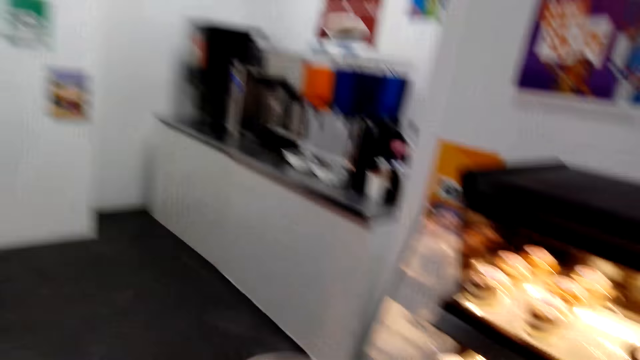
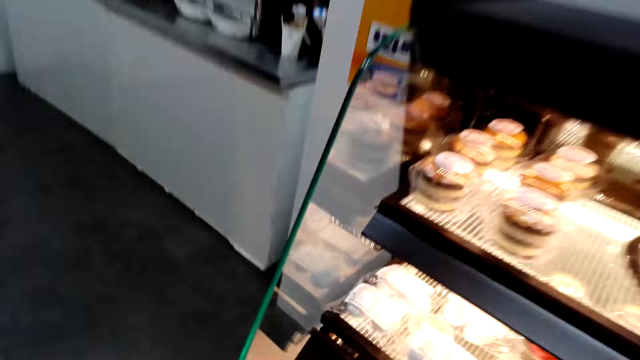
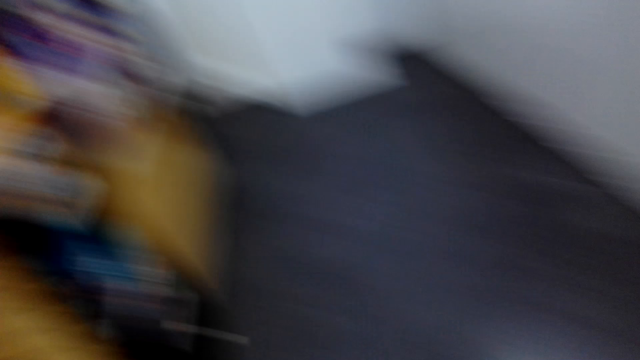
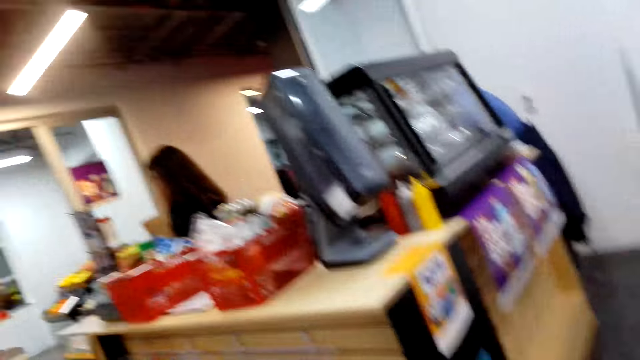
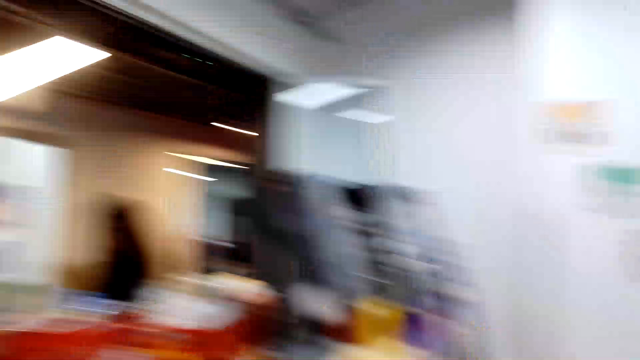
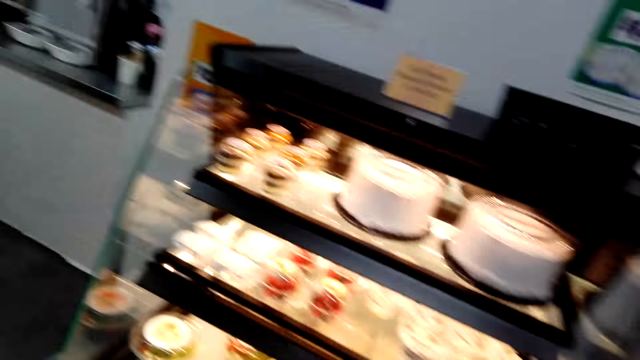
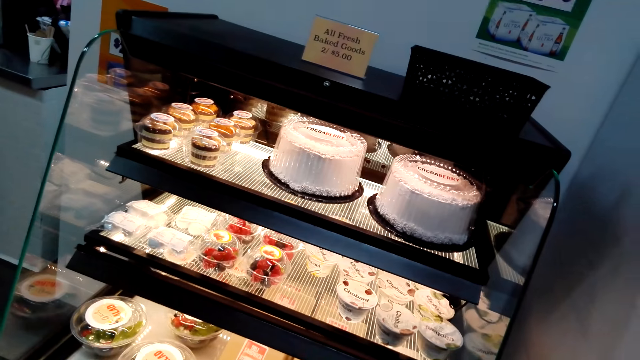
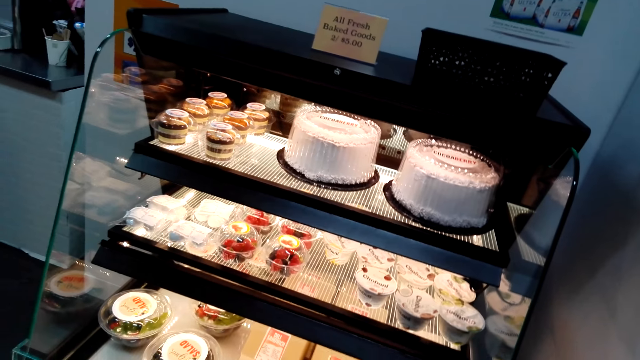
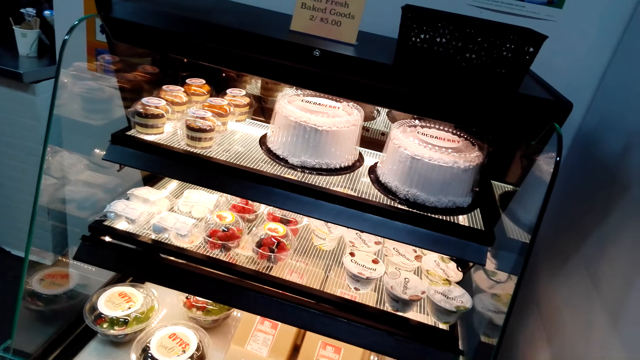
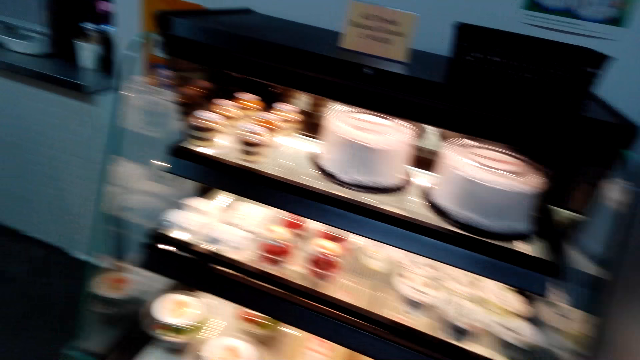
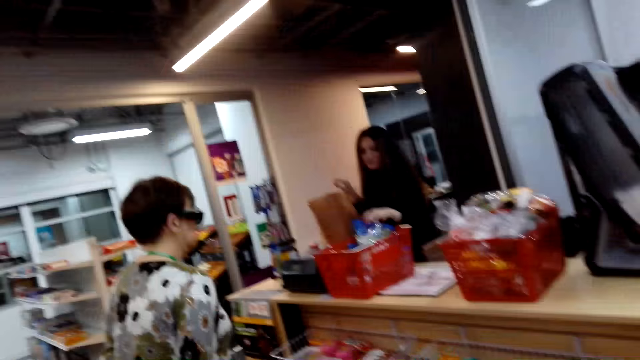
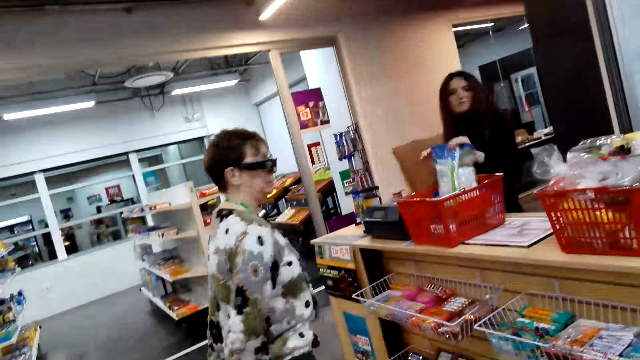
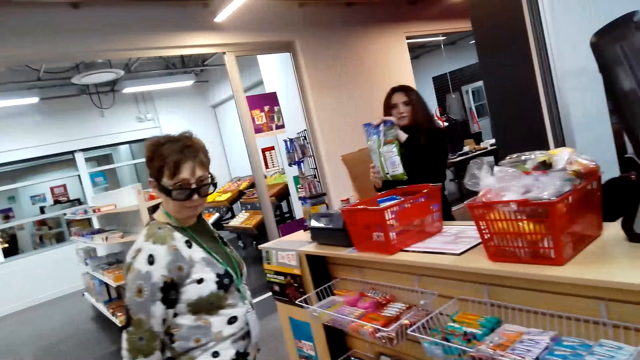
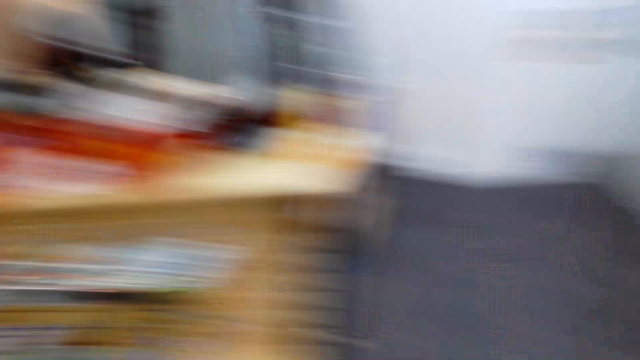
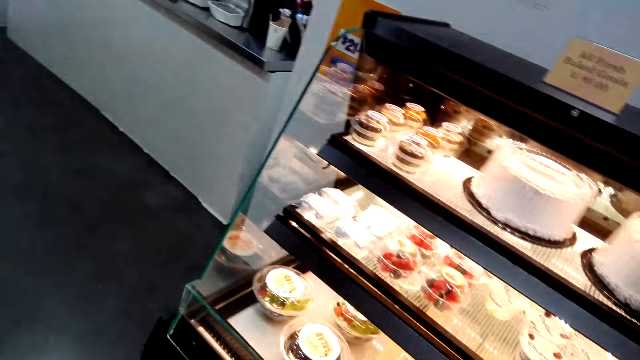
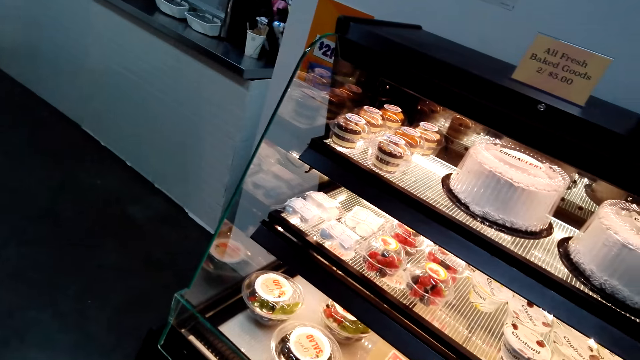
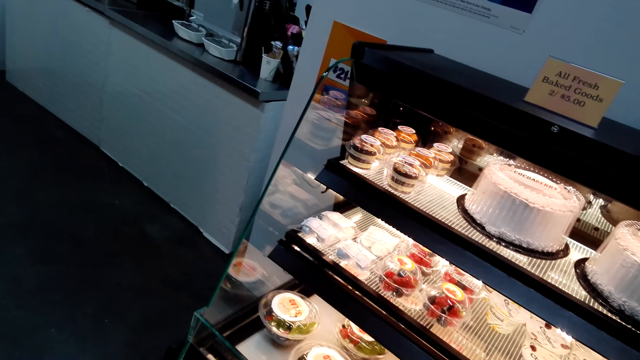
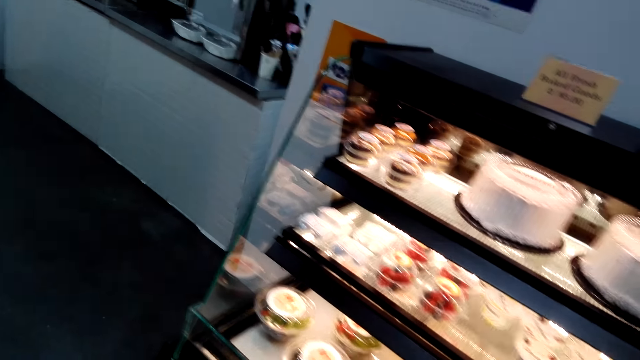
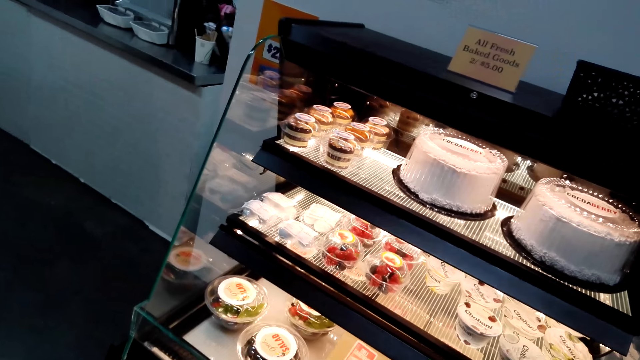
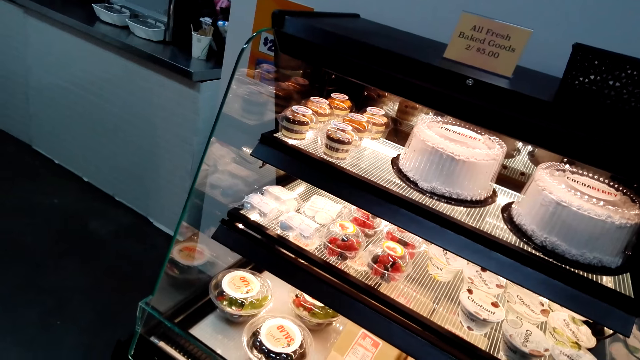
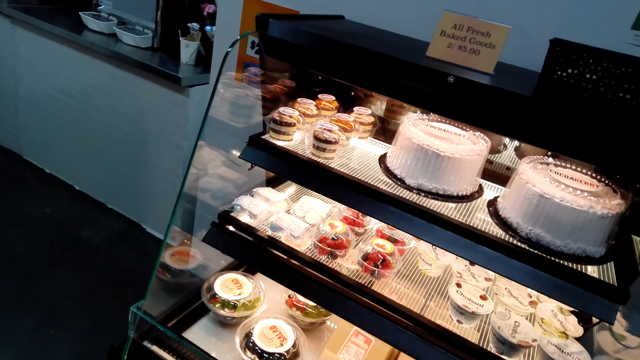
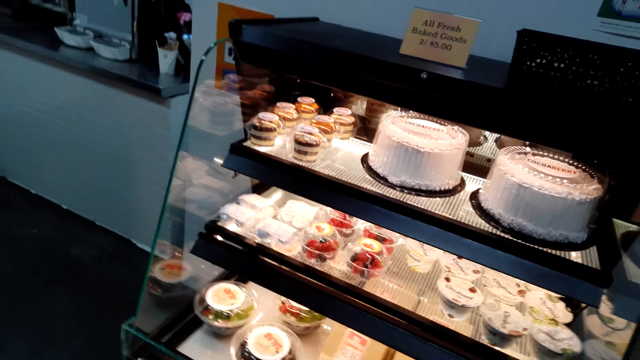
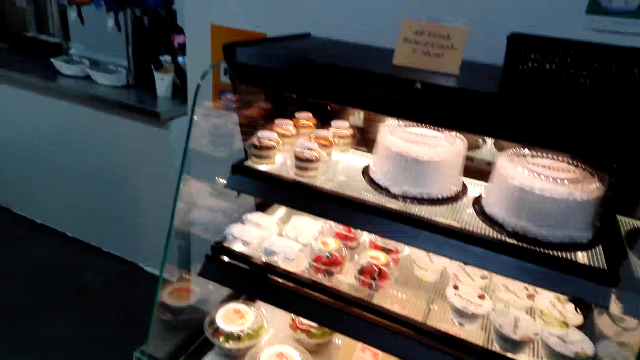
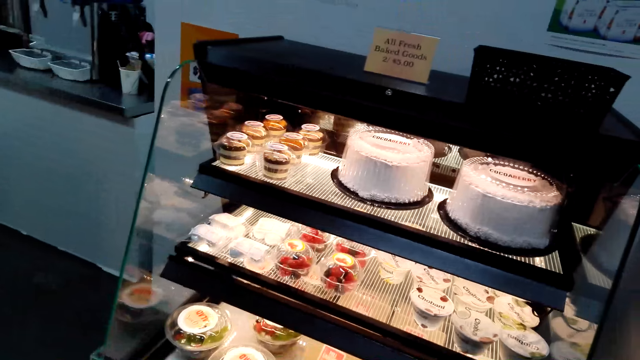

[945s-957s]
The camera wearer puts back the salad in the displaying machine. They walk around in the store and stand in the store. A woman puts items in the bag. The camera wearer interacts with another woman.

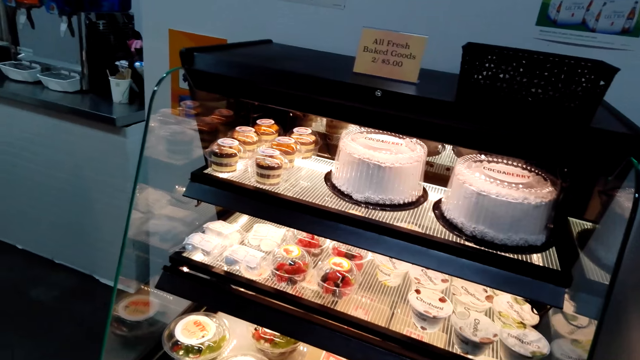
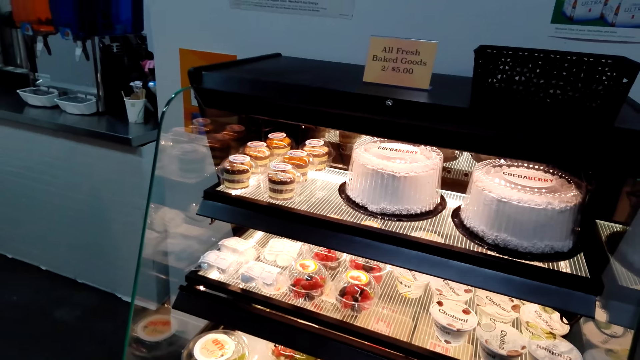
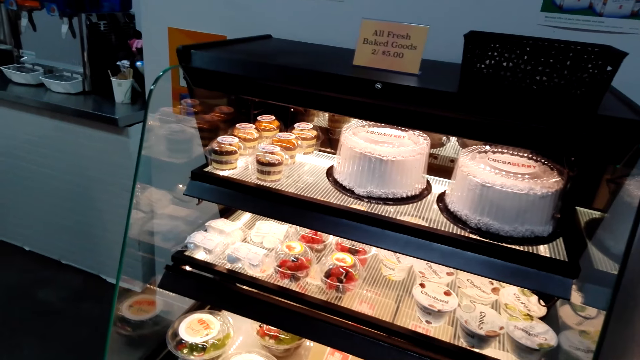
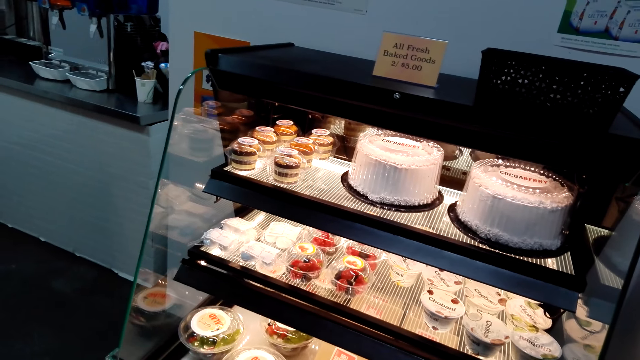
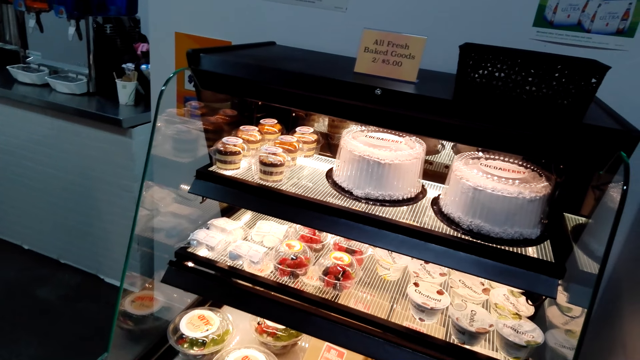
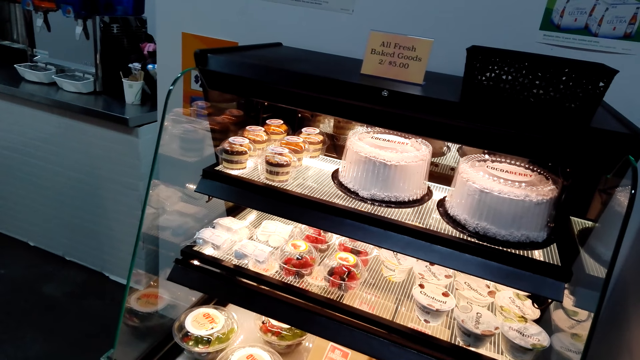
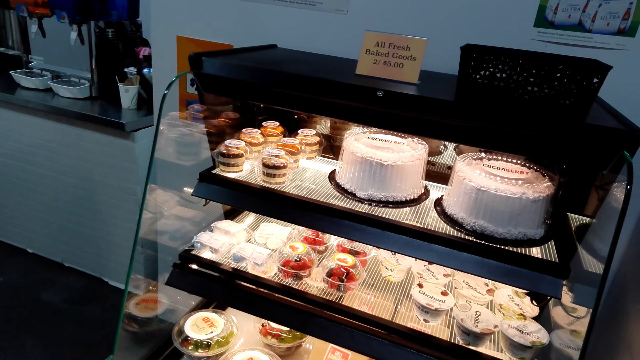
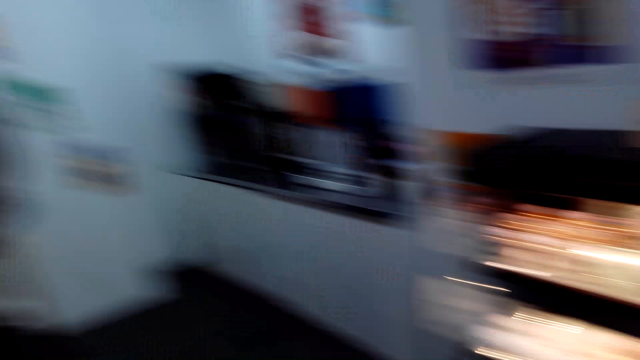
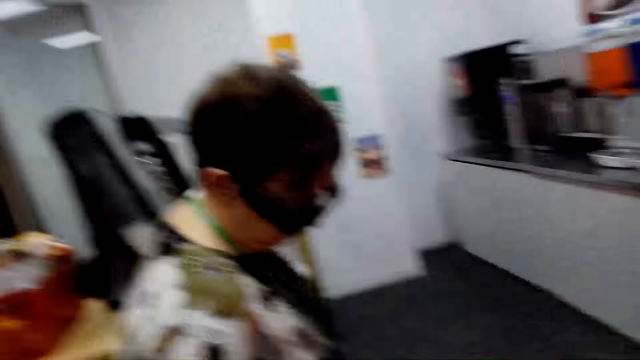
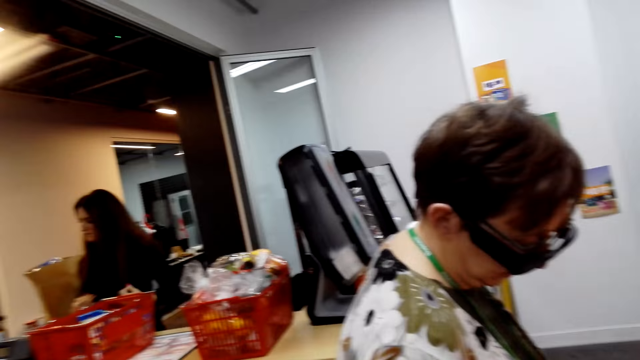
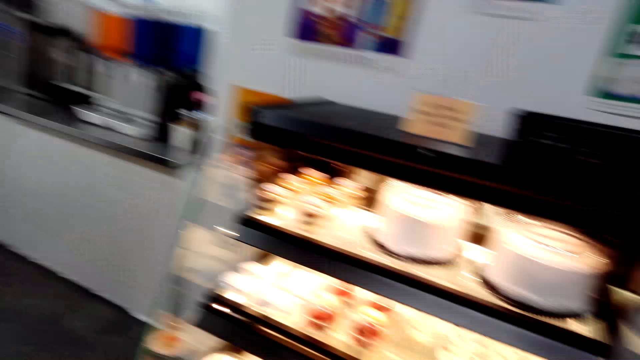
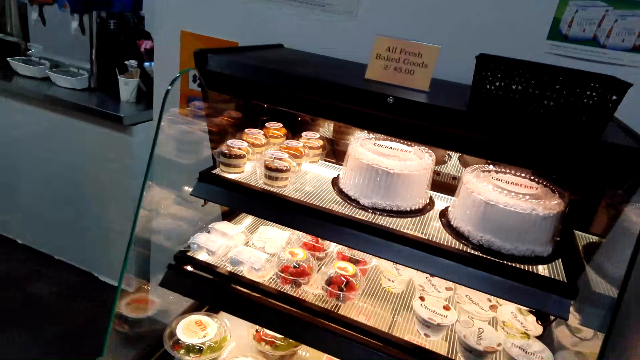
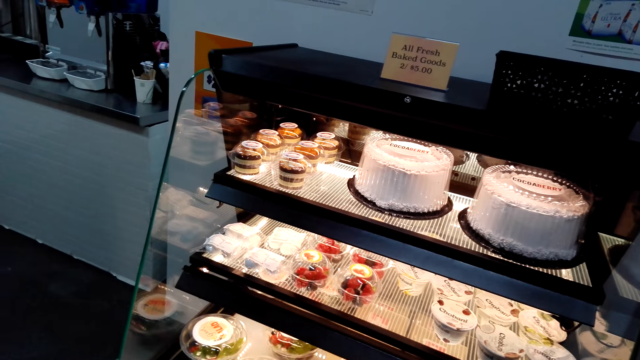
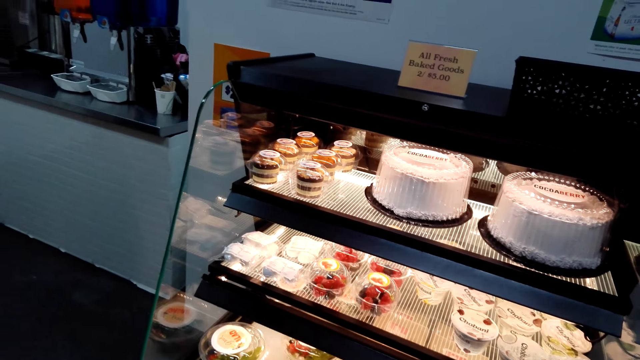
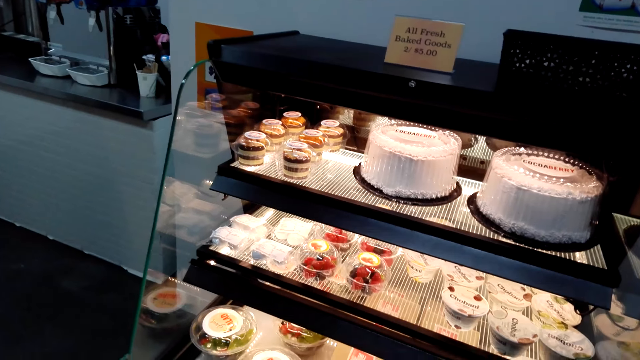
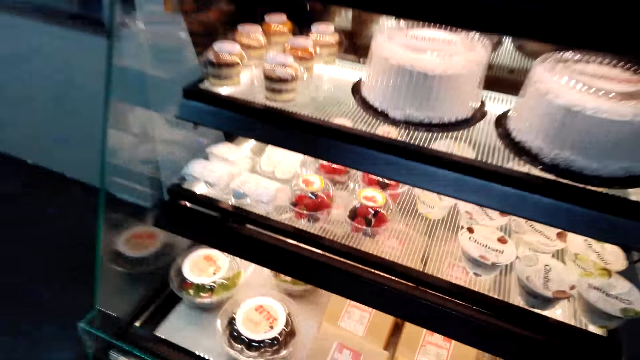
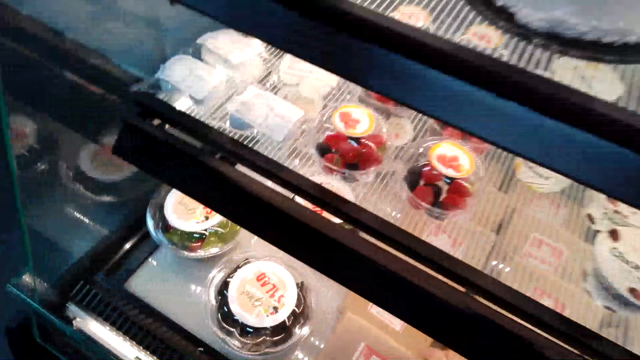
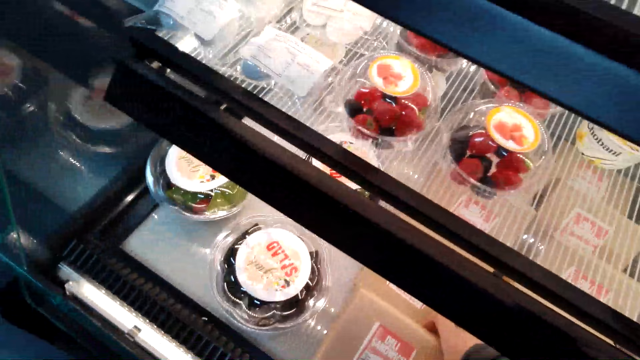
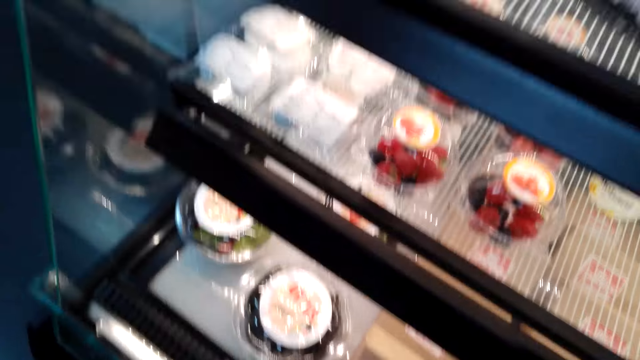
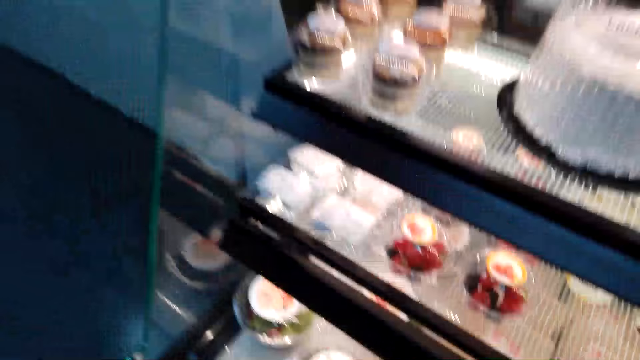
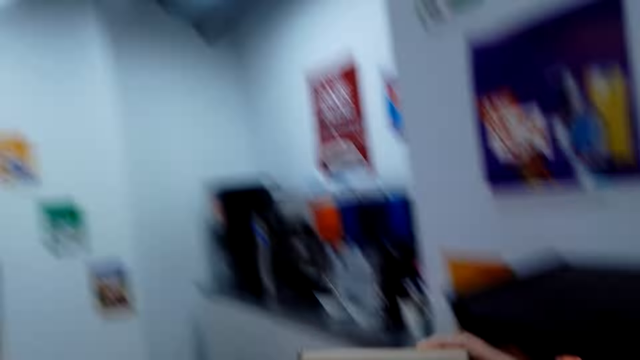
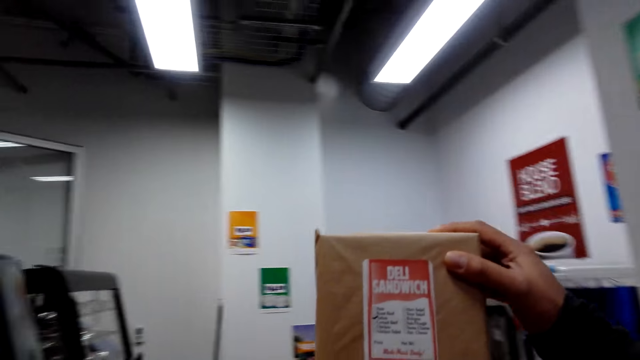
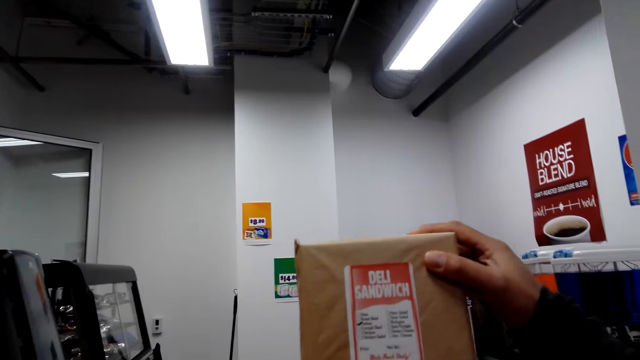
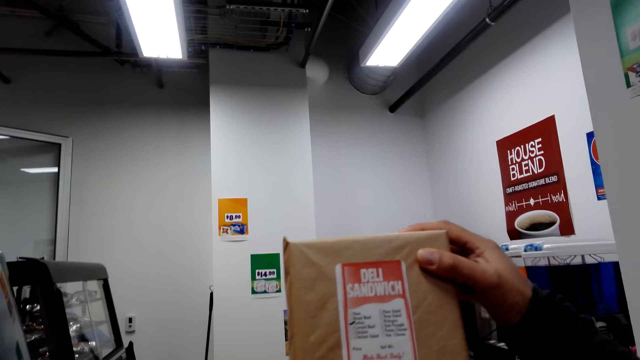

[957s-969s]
A lady stands in the store. The camera wearer stands in the store. They pick a sandwich from a displaying machine. They hold a bag of sandwich in the store.
